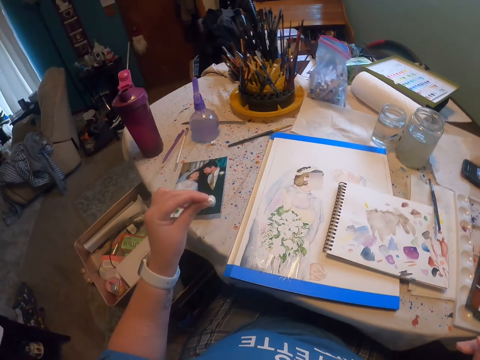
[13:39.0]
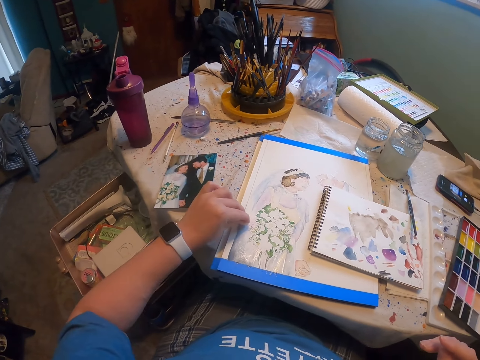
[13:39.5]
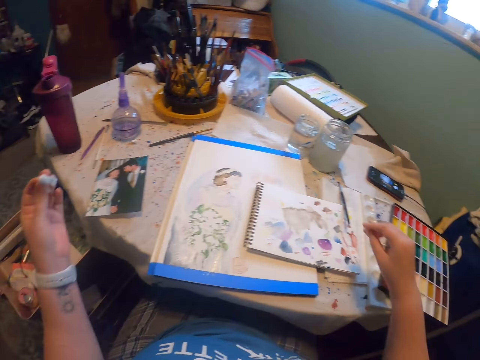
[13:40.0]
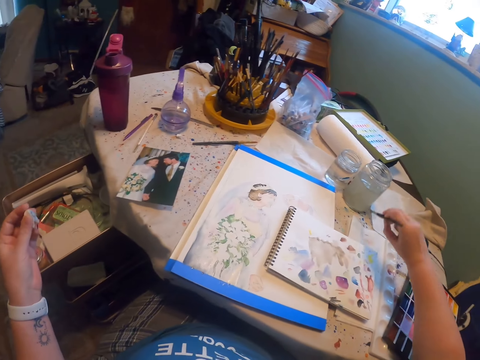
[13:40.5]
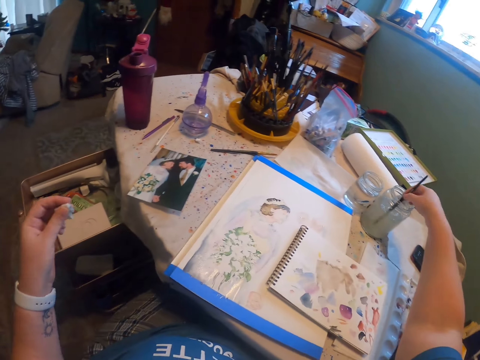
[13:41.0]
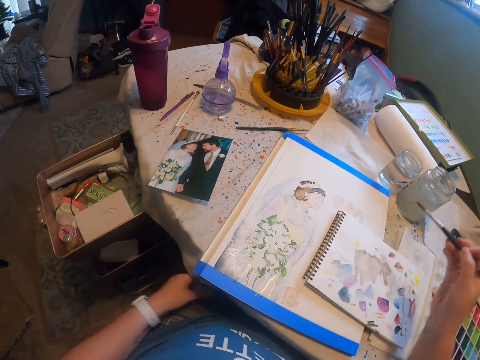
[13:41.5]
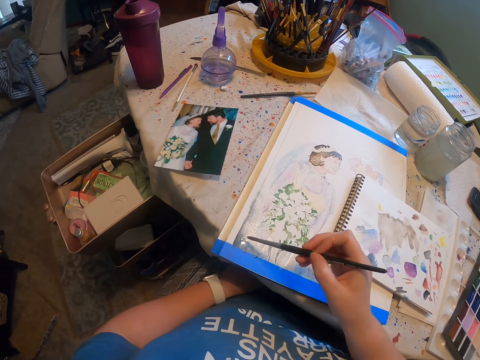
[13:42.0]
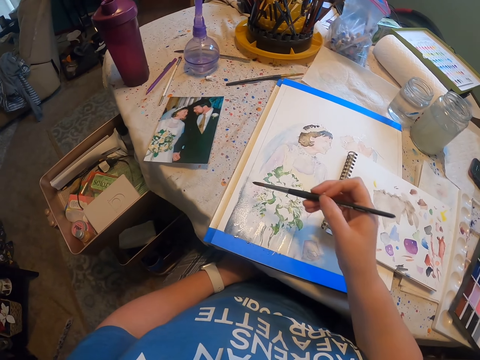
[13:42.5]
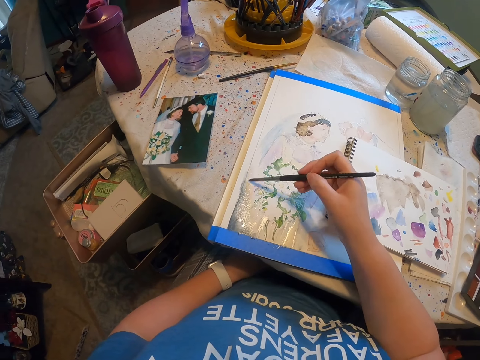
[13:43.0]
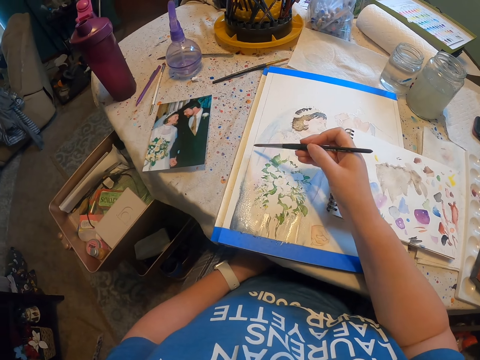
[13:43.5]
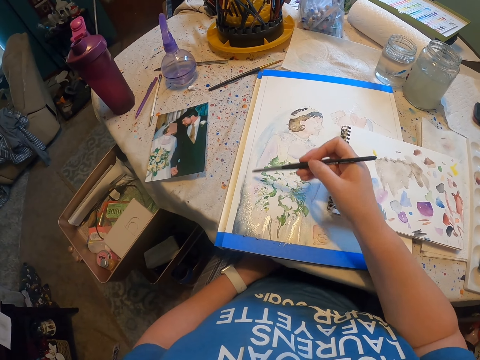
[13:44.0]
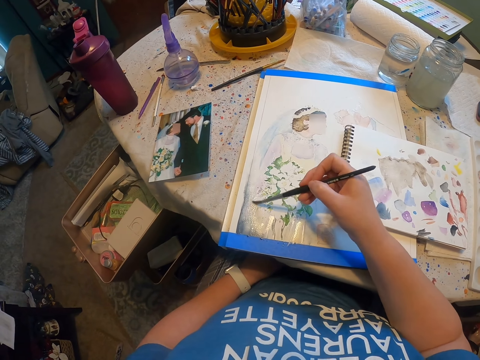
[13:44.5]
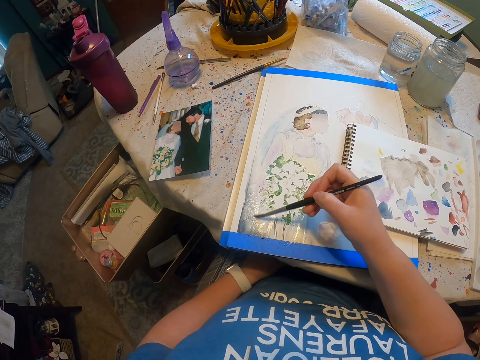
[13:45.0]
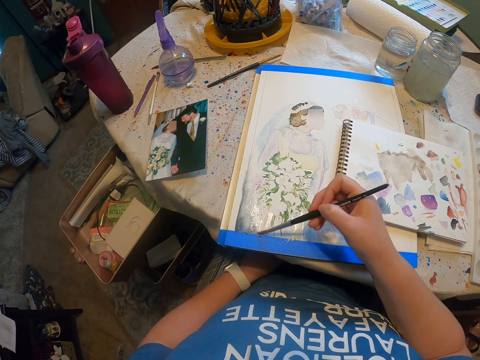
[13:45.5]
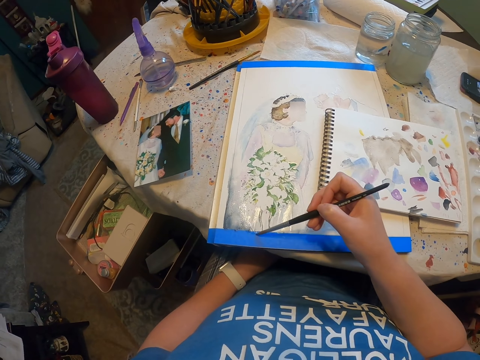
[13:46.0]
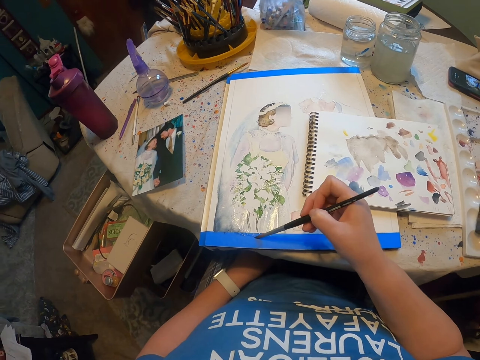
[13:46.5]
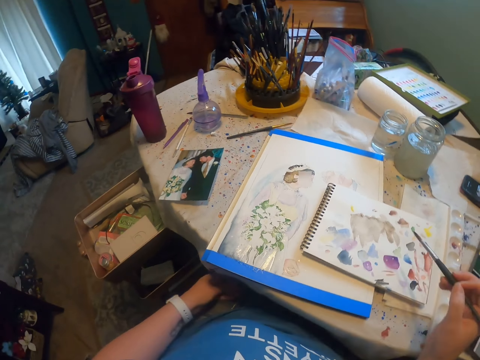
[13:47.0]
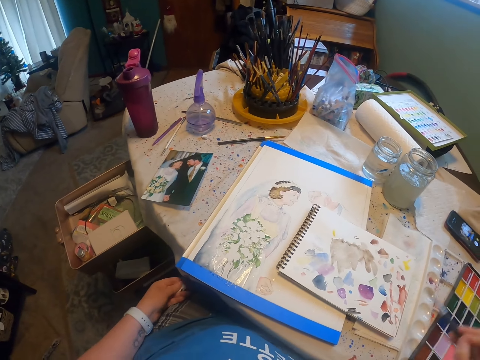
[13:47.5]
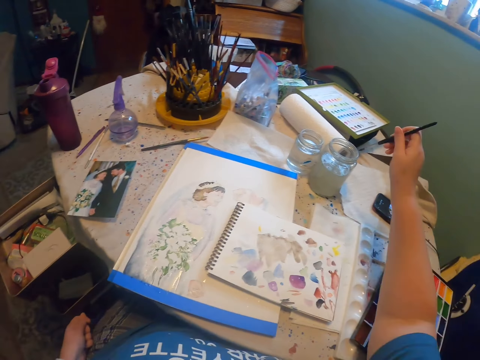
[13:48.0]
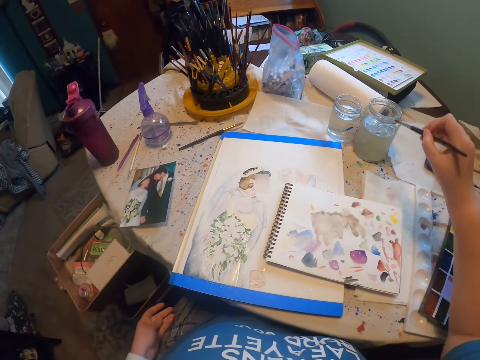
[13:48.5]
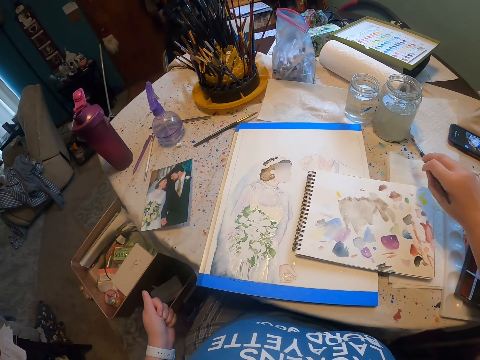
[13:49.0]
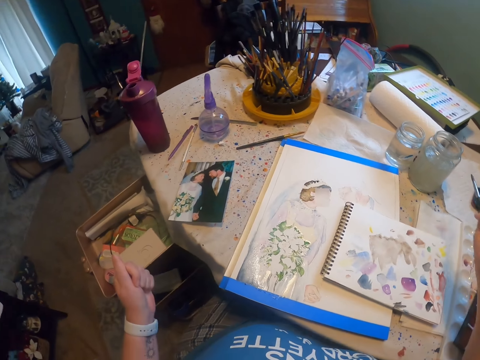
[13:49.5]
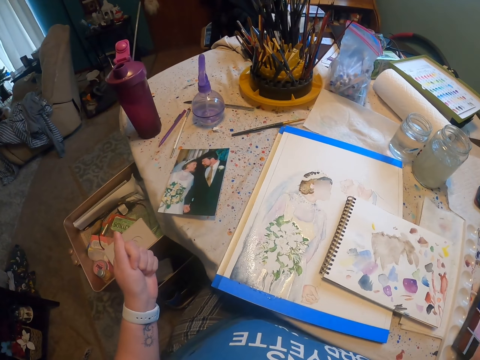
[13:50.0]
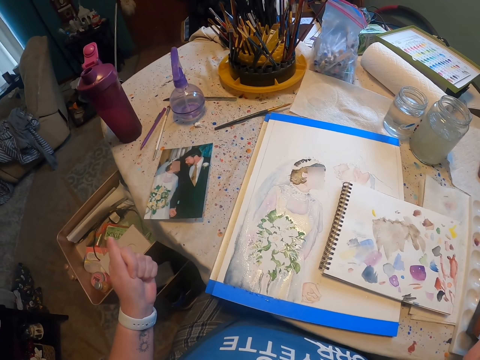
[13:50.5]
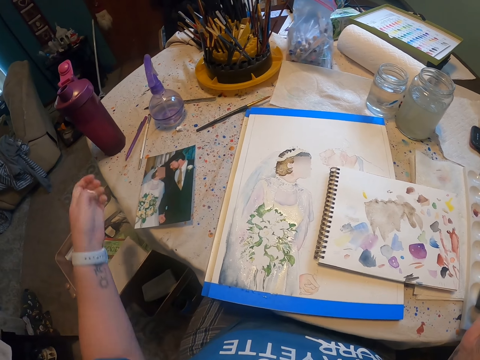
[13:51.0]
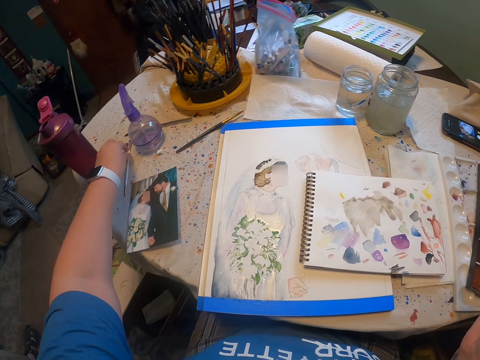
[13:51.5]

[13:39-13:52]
The camera wearer picks up a paint brush. They rinse the paint brush in a tin. They paint a craft paper with the paint brush. They dip the paint brush in a water color.

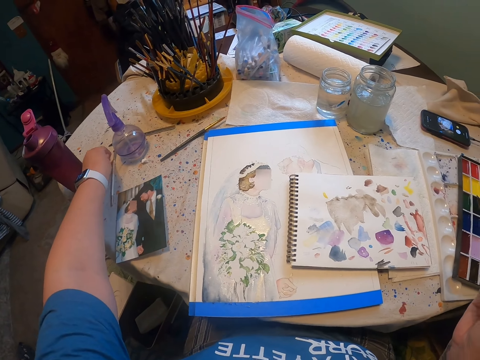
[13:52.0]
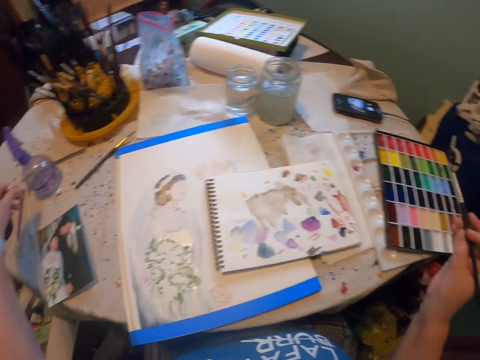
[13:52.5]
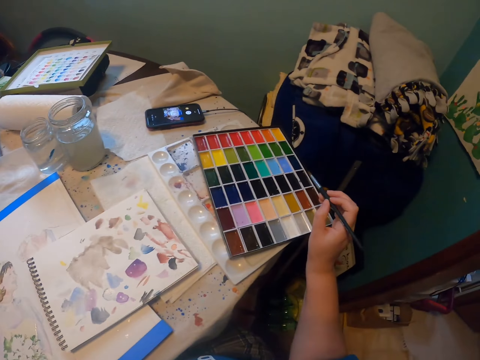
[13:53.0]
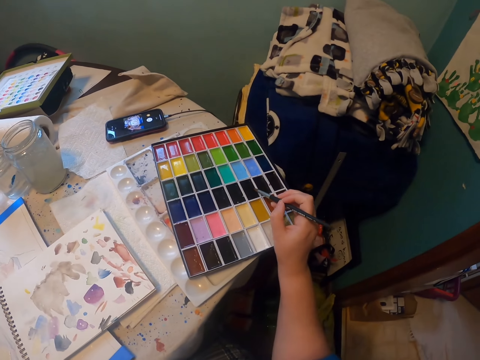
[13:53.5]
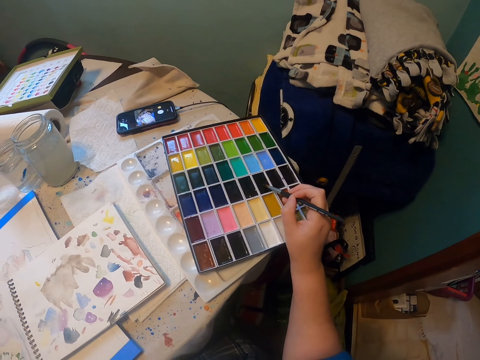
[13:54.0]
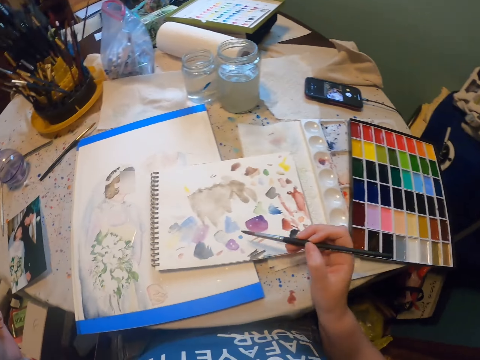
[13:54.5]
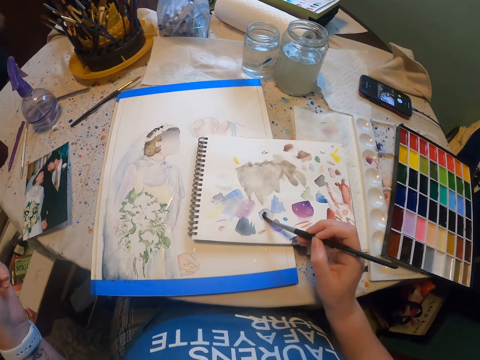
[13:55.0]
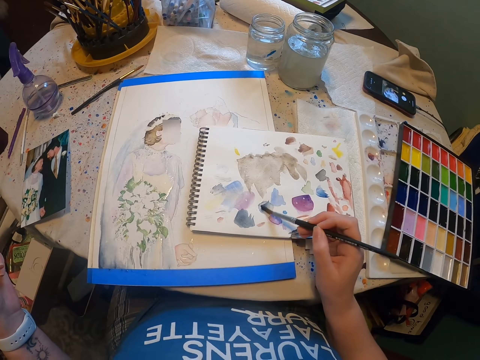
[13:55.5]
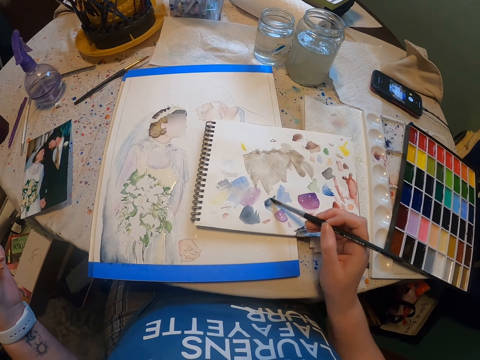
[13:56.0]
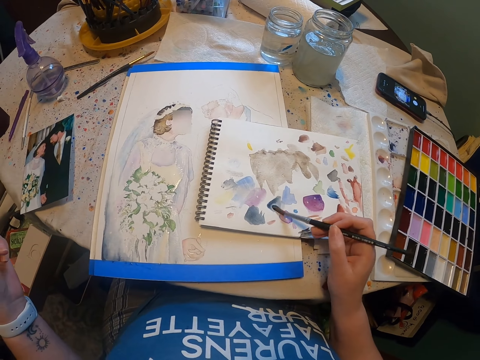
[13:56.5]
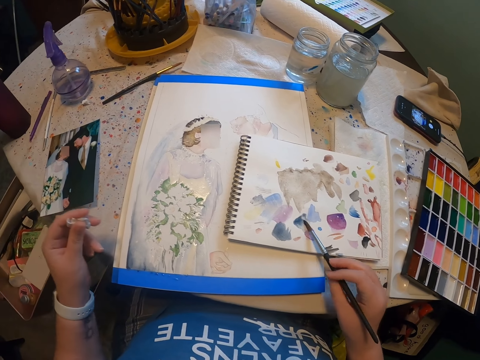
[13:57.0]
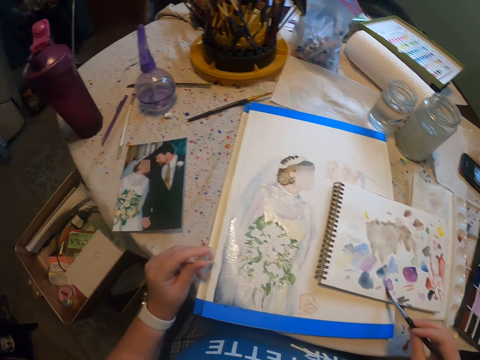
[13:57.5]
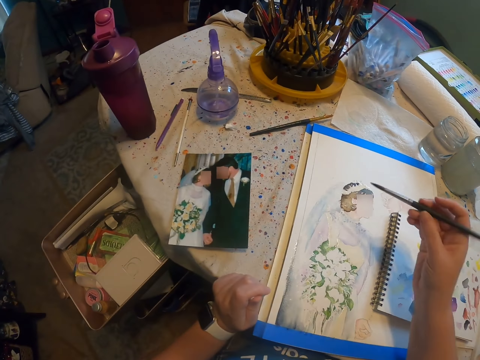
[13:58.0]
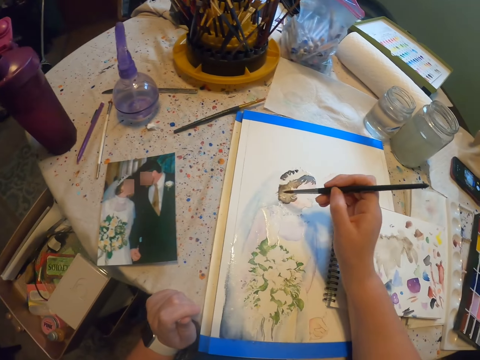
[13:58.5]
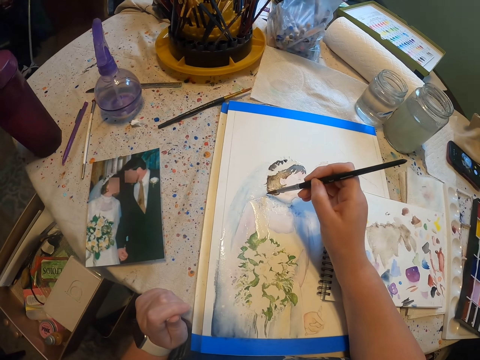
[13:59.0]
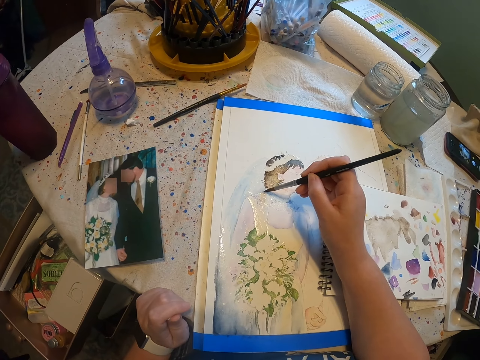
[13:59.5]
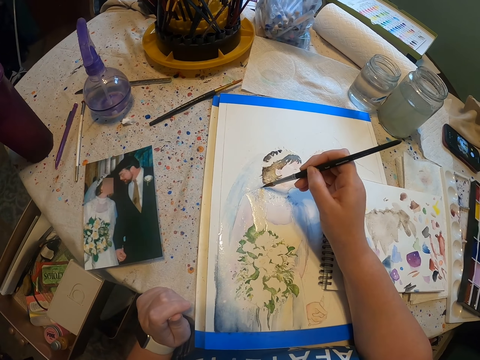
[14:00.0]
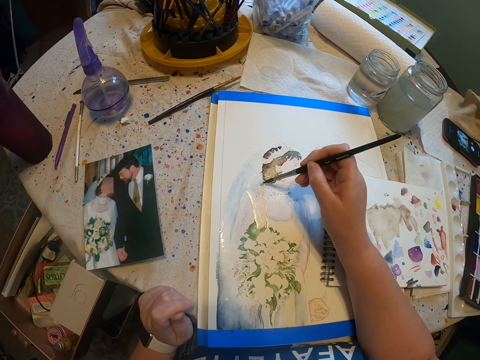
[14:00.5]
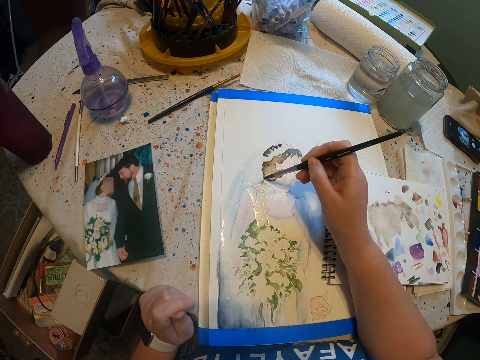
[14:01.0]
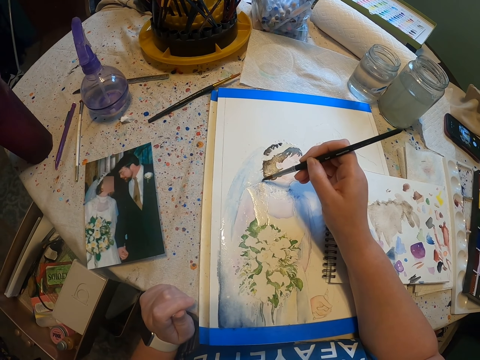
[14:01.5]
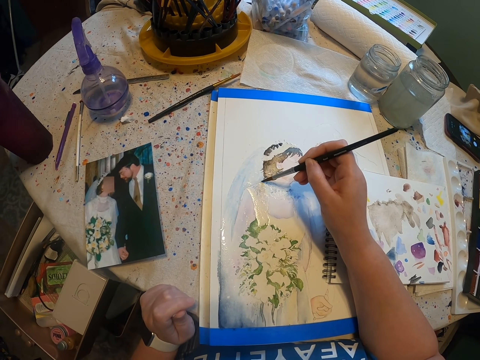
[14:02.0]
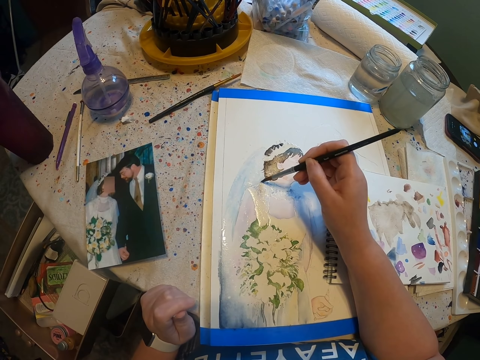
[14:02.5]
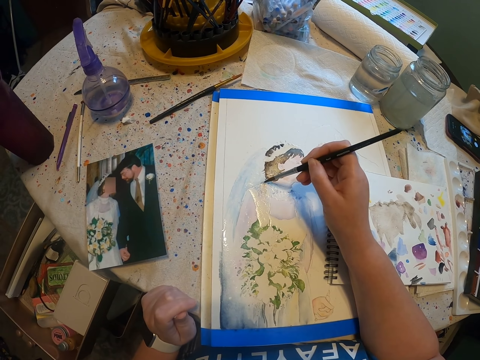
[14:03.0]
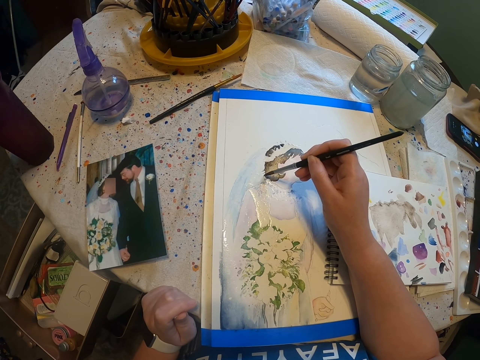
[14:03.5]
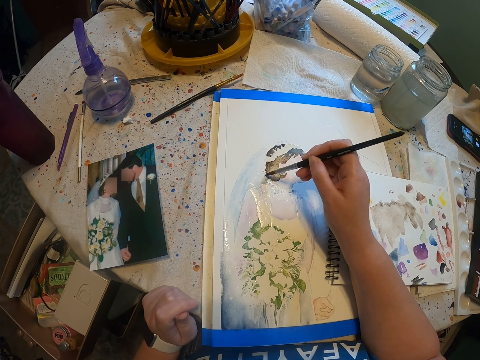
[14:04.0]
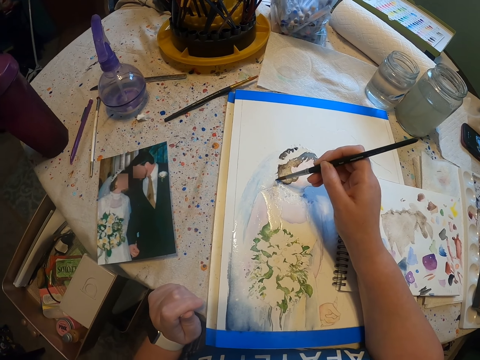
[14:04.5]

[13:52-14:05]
The camera wearer dips the brush in the paint. They rub the paint on the book. They paint the painting on the paint paper with the paint brush.
